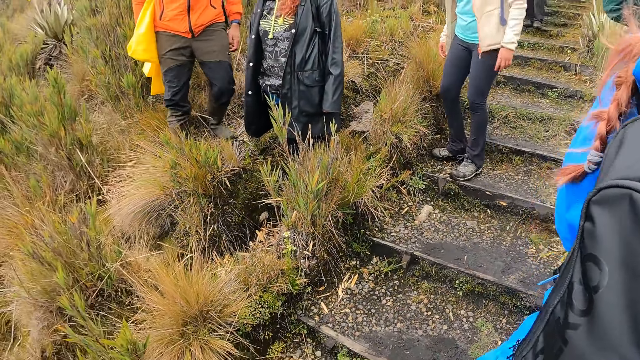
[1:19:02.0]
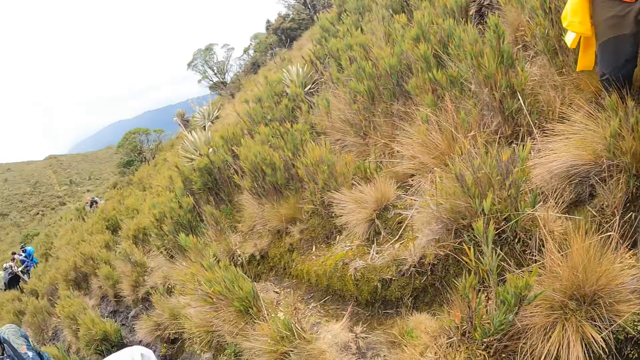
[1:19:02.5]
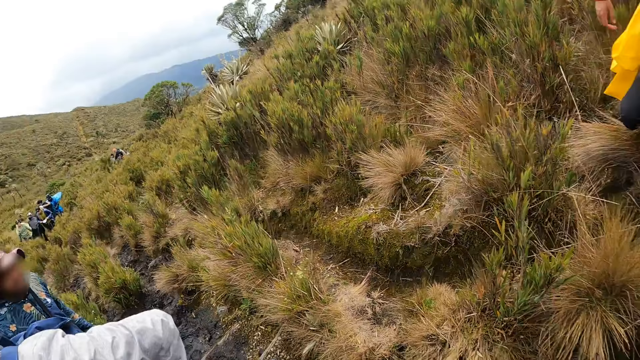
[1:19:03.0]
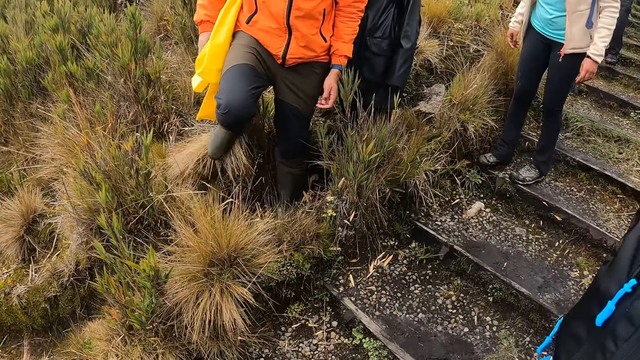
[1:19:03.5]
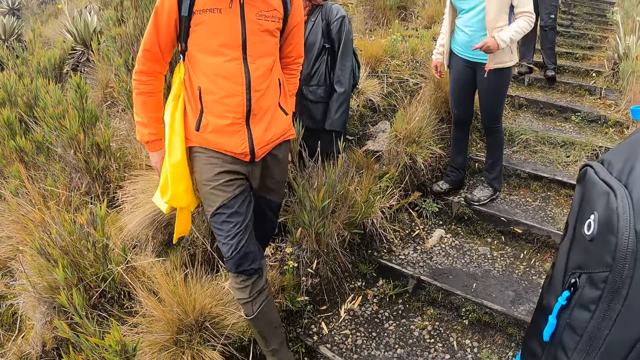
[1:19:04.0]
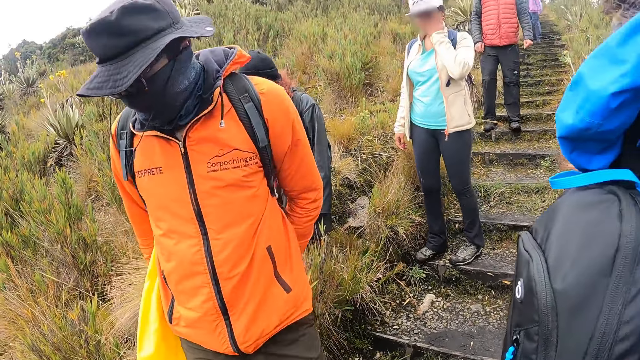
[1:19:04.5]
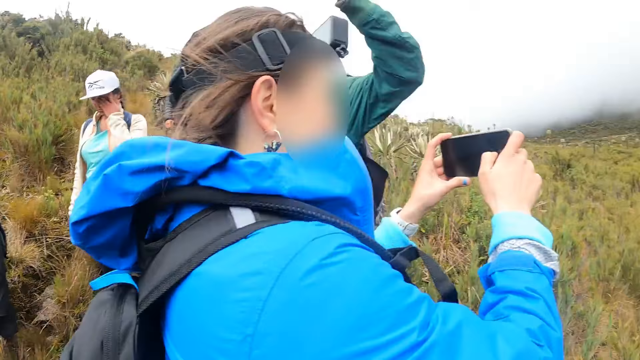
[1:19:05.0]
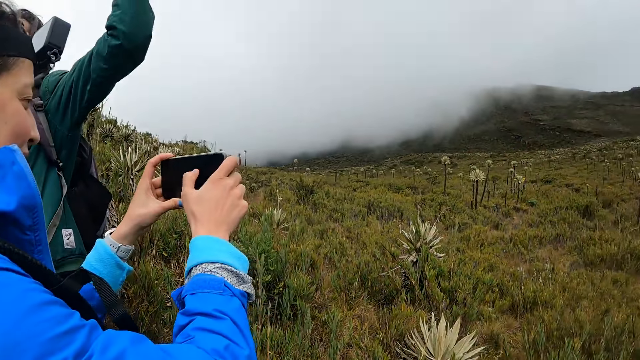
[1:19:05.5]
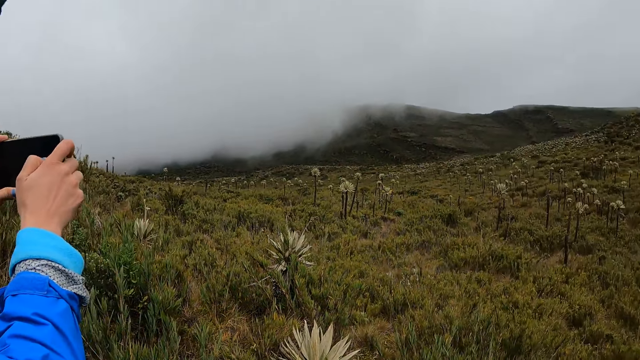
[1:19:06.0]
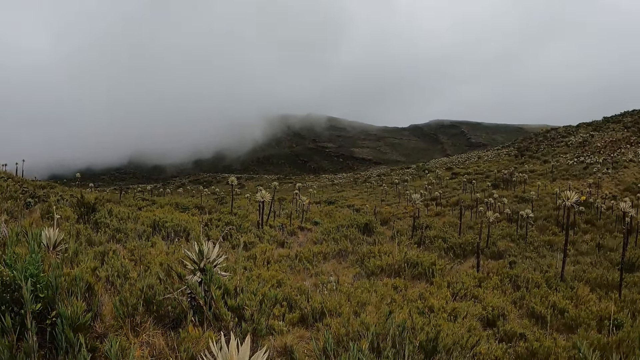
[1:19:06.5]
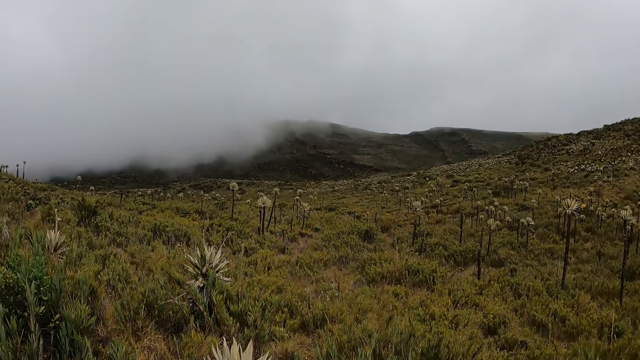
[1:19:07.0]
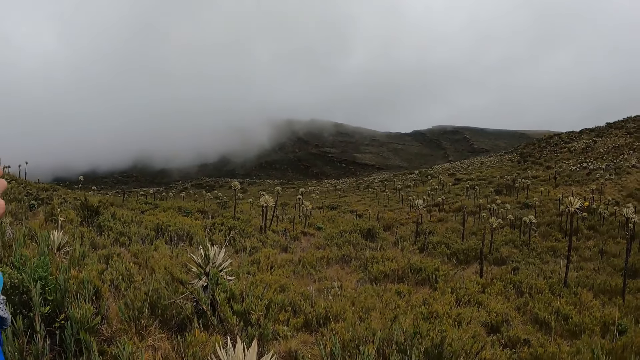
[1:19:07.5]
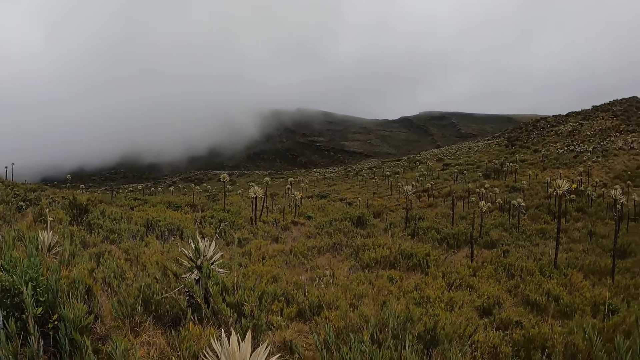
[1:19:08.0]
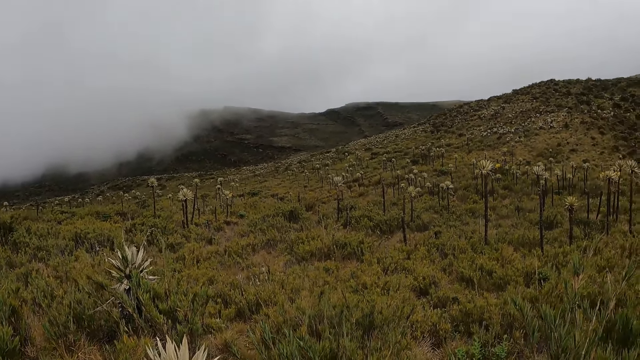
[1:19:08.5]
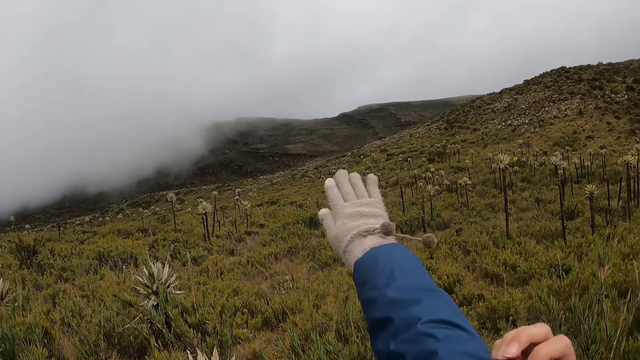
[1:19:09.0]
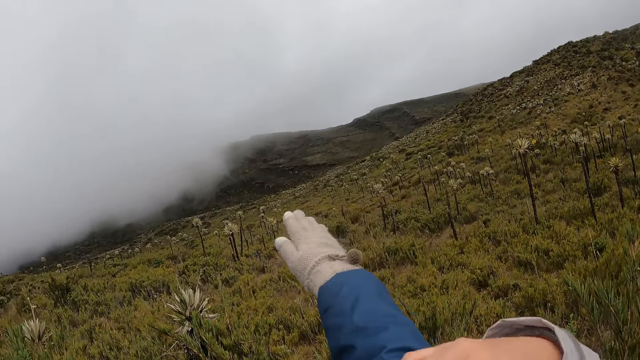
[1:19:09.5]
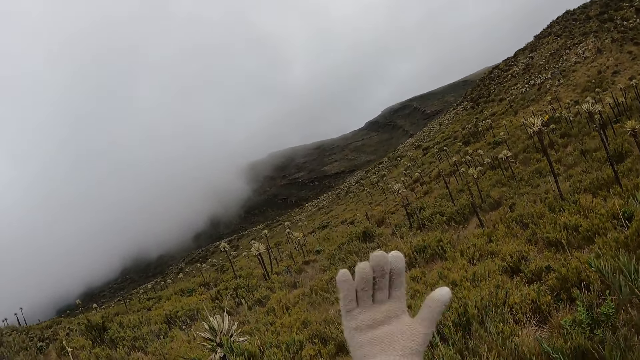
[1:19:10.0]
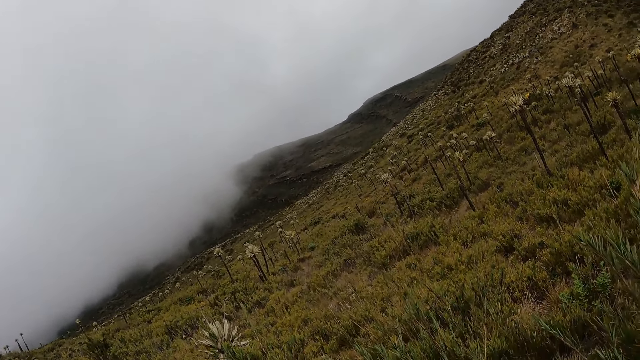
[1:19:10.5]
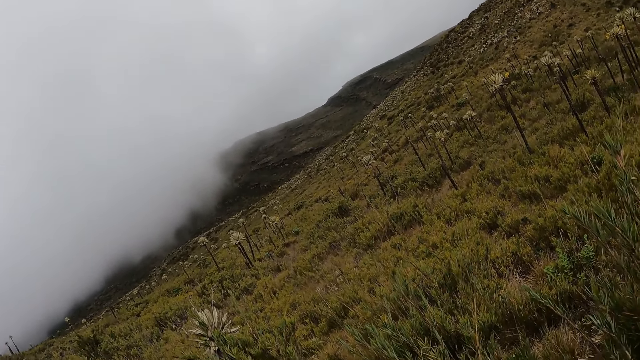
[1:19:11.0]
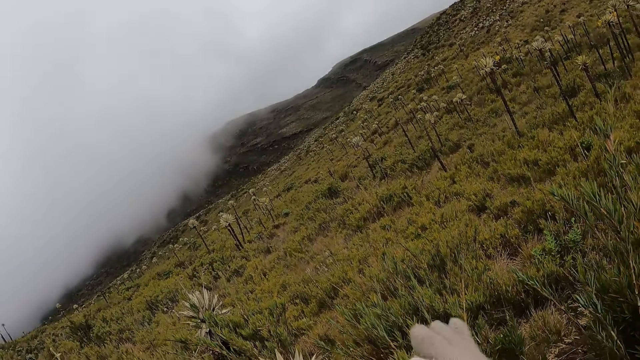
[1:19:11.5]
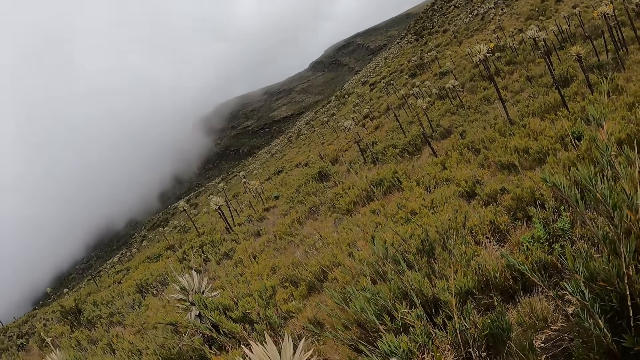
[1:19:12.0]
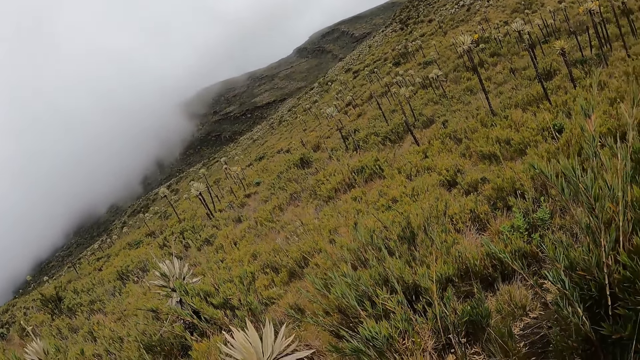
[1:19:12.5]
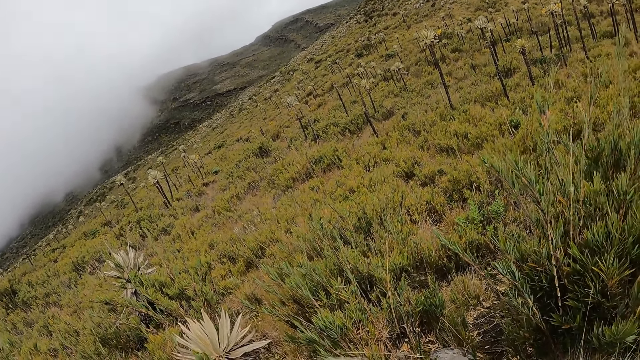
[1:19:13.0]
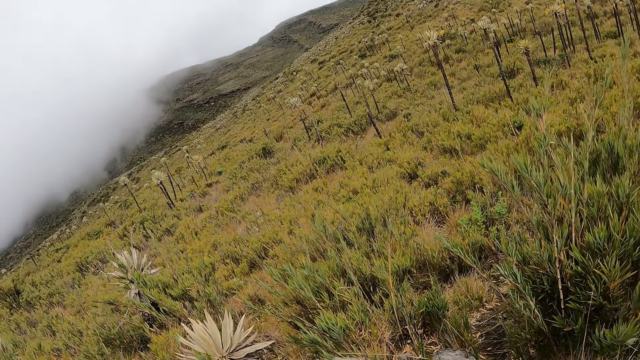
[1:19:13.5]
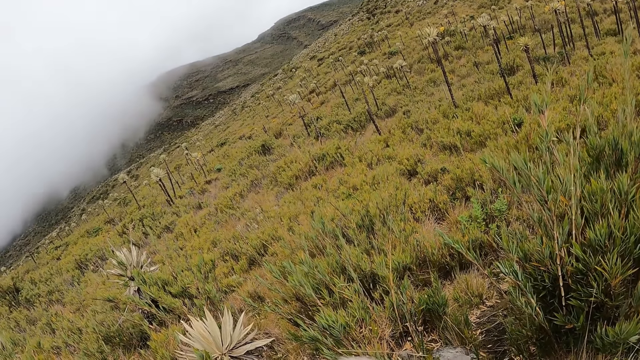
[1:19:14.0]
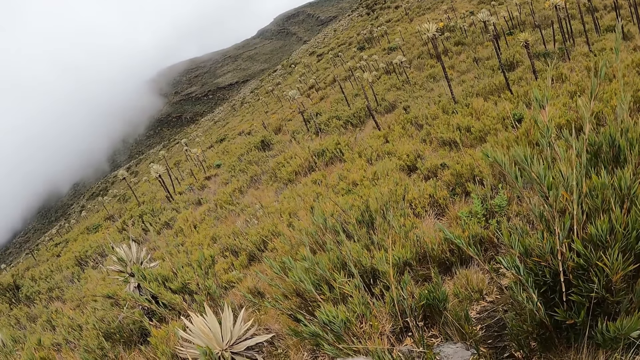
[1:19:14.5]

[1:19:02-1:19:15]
The camera wearer looks around. A woman operates the phone with both hands. The camera wearer stretches his right hand towards the hill. He waves a hand around and looks around.

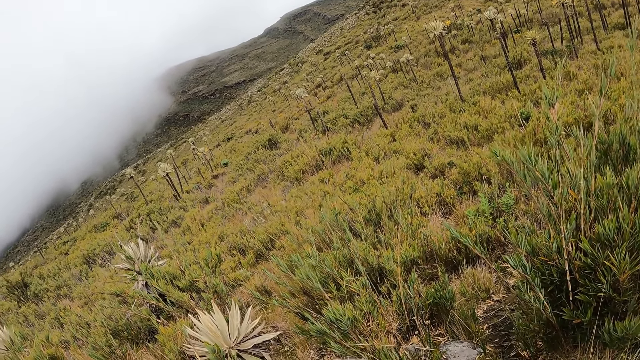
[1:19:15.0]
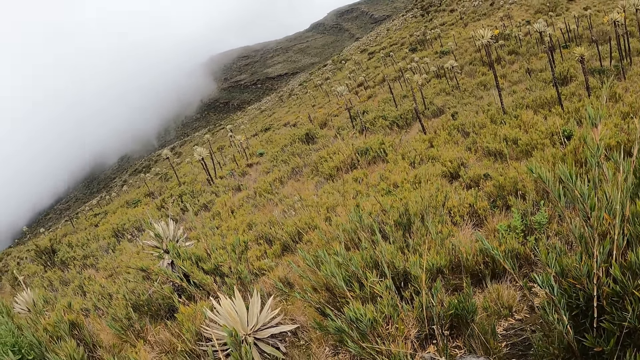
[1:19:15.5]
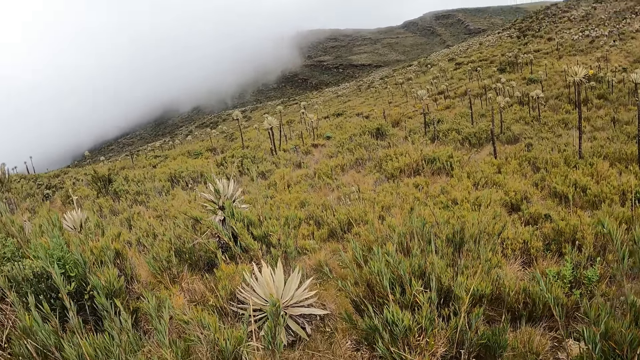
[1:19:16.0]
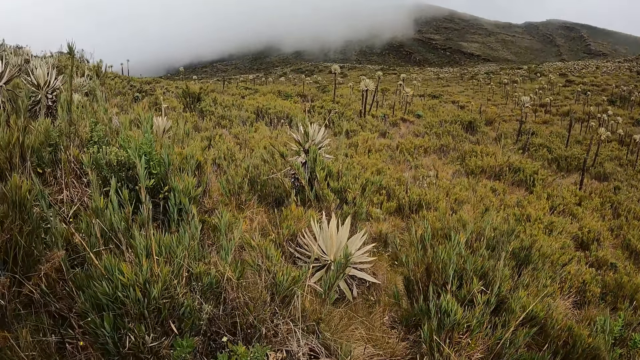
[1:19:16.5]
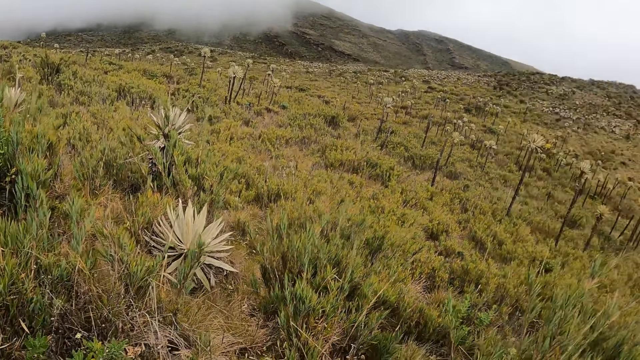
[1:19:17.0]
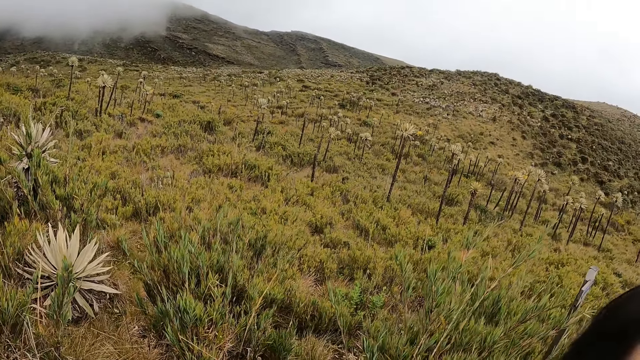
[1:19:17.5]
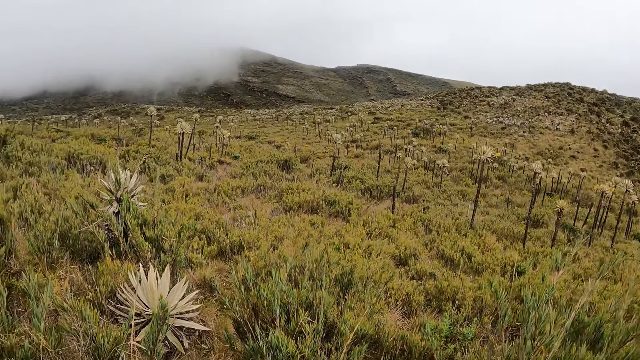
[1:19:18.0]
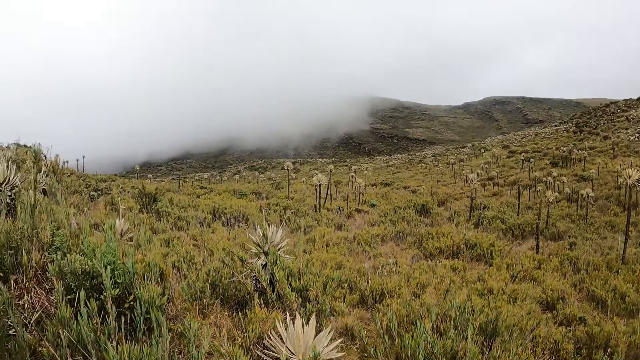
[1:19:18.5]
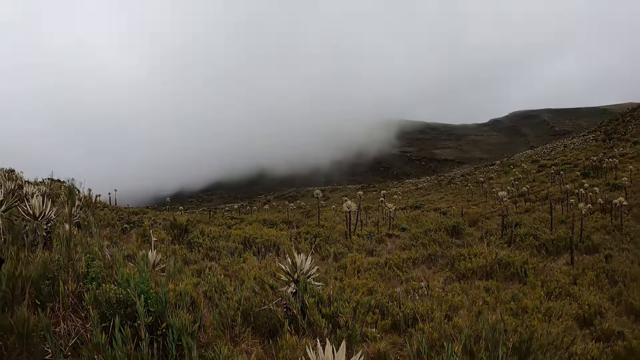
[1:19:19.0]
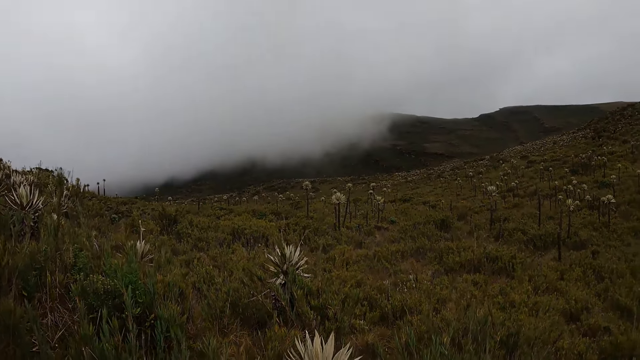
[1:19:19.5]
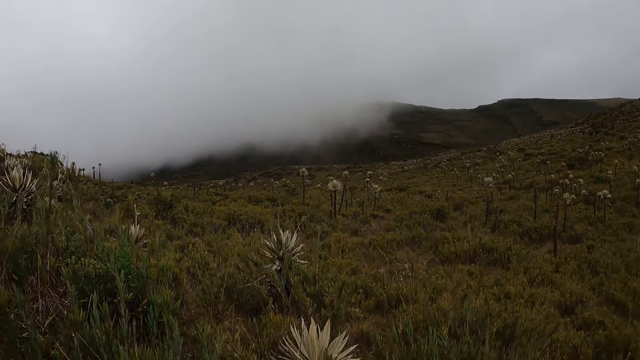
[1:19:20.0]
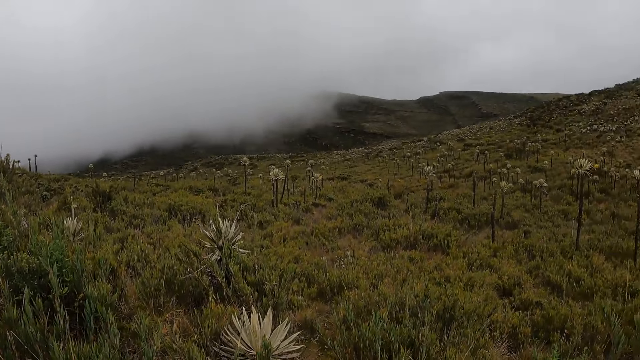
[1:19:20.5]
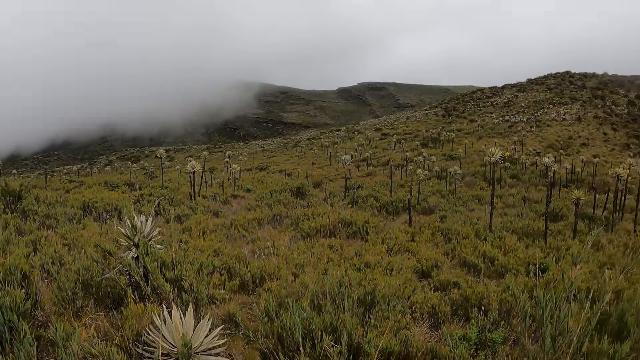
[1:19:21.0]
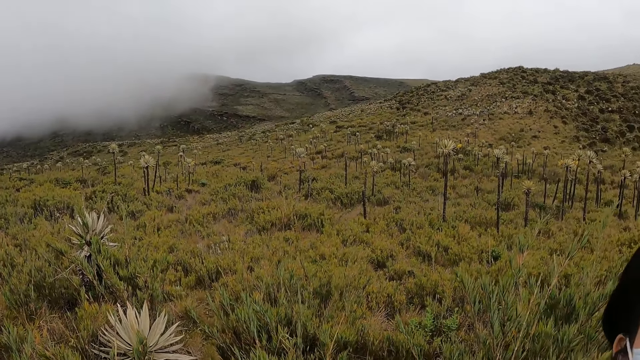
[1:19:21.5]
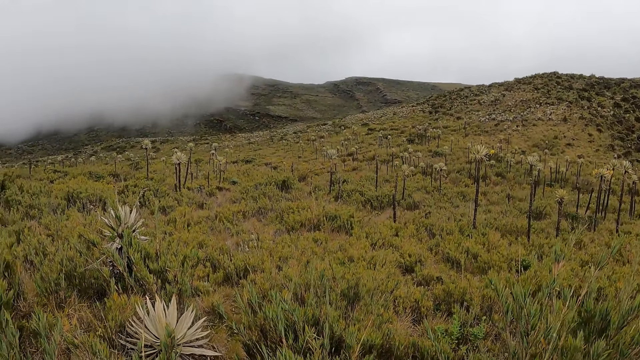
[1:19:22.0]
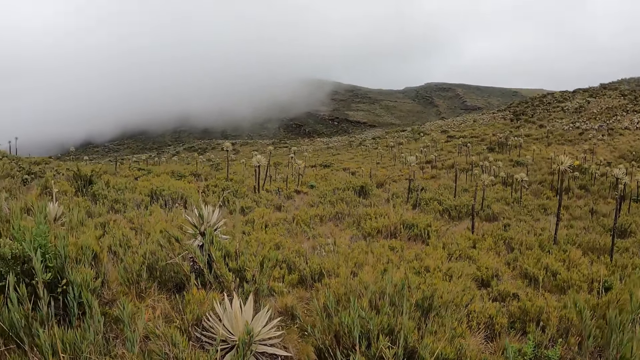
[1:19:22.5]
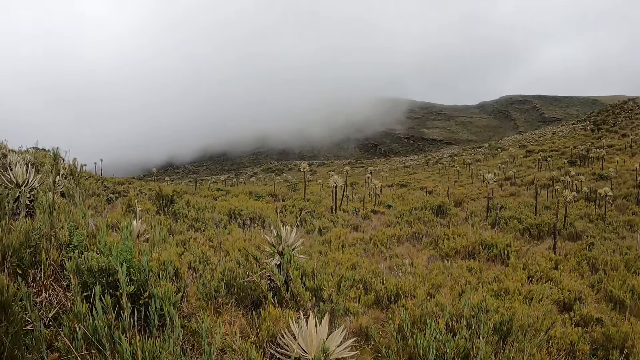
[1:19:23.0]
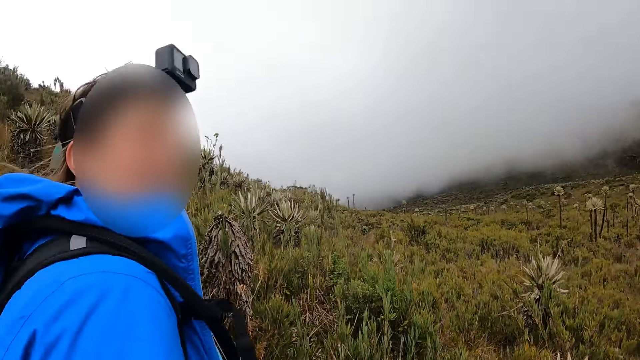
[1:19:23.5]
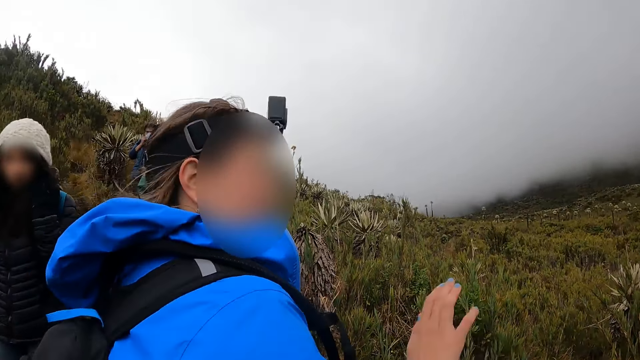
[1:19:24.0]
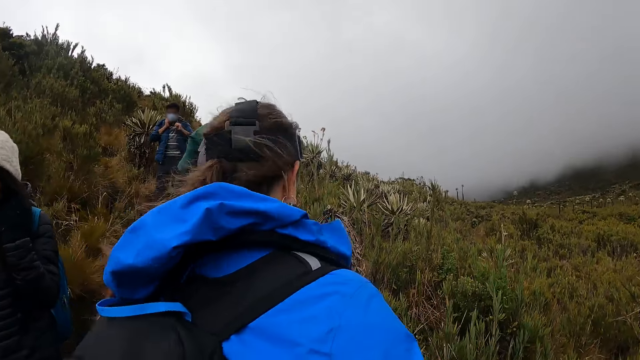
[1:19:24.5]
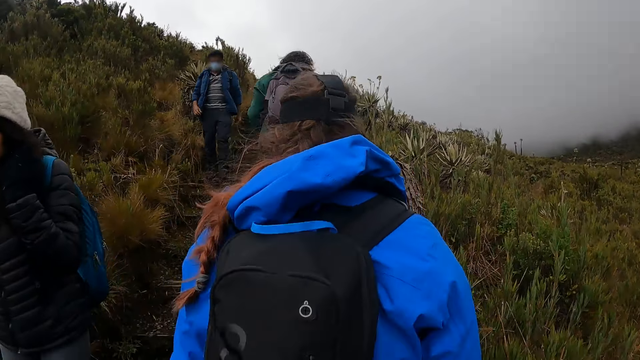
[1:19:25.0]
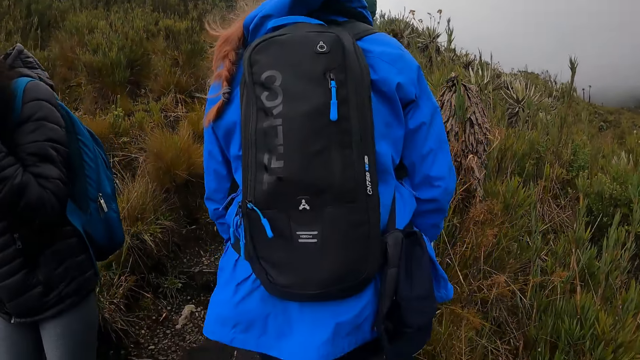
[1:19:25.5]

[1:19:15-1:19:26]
A woman gesticulates with her right hand. The camera wearer looks at the woman. The woman speaks to the camera wearer.
